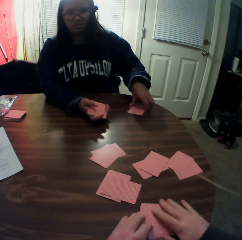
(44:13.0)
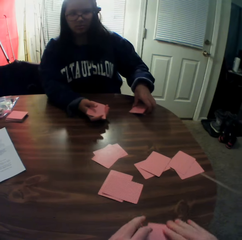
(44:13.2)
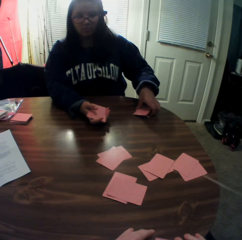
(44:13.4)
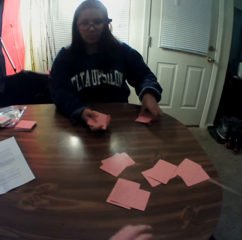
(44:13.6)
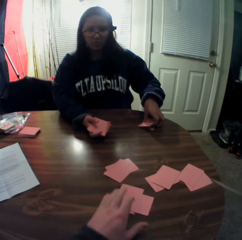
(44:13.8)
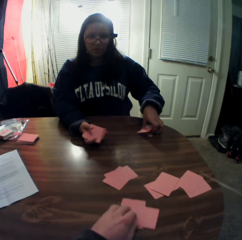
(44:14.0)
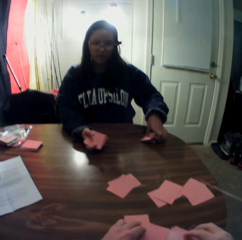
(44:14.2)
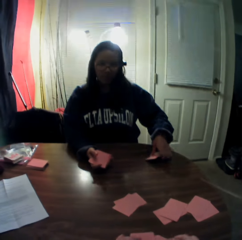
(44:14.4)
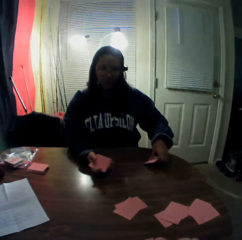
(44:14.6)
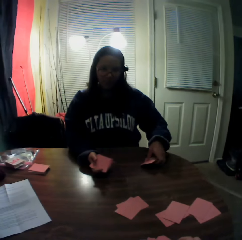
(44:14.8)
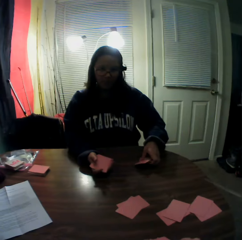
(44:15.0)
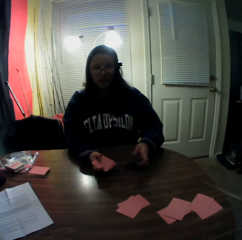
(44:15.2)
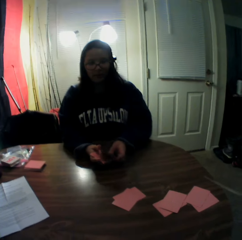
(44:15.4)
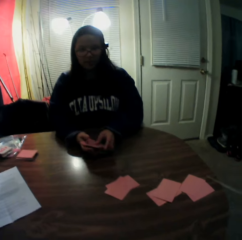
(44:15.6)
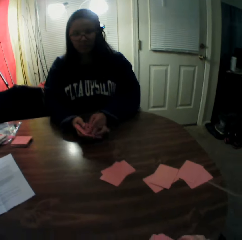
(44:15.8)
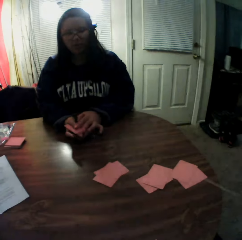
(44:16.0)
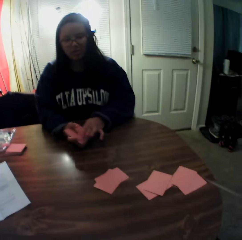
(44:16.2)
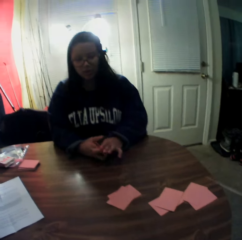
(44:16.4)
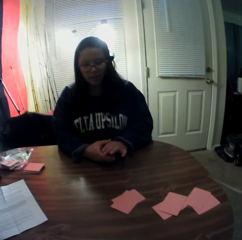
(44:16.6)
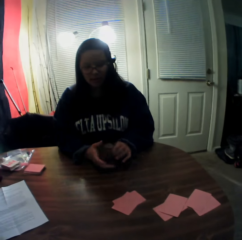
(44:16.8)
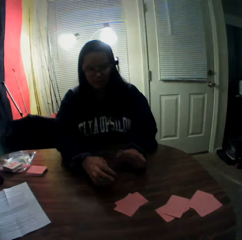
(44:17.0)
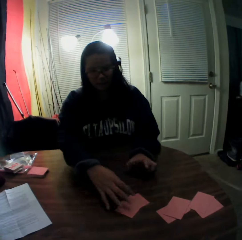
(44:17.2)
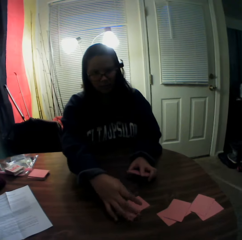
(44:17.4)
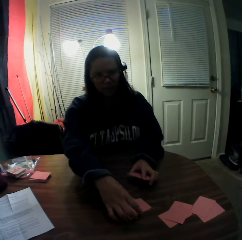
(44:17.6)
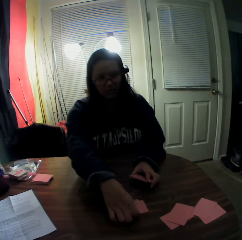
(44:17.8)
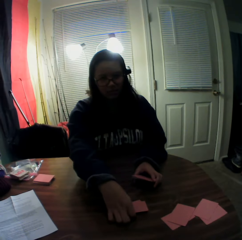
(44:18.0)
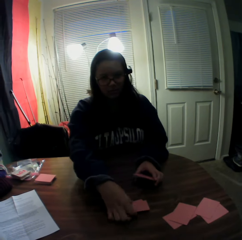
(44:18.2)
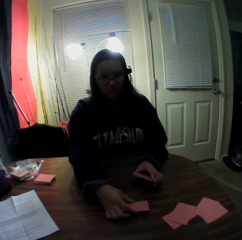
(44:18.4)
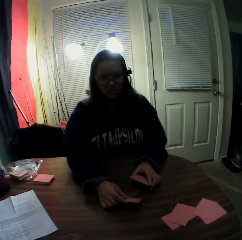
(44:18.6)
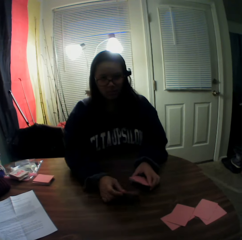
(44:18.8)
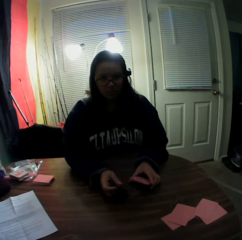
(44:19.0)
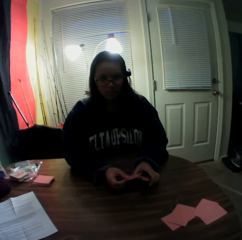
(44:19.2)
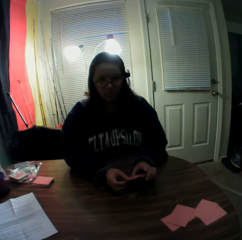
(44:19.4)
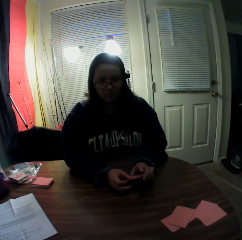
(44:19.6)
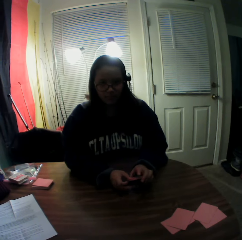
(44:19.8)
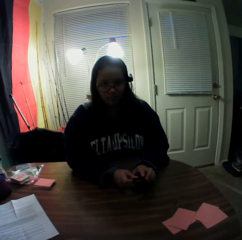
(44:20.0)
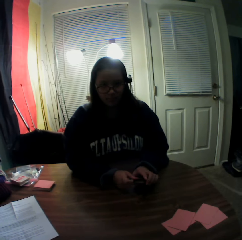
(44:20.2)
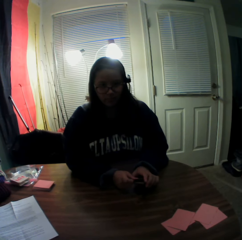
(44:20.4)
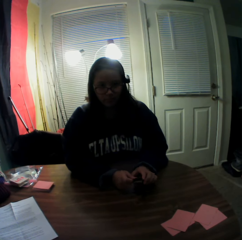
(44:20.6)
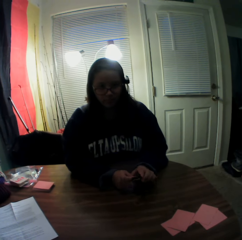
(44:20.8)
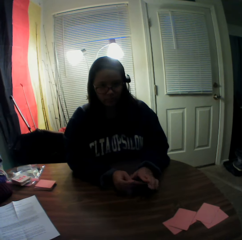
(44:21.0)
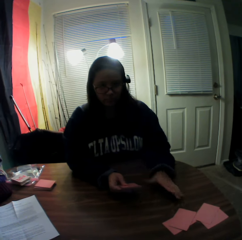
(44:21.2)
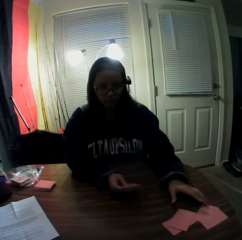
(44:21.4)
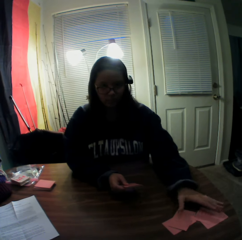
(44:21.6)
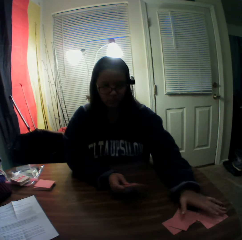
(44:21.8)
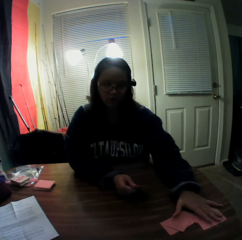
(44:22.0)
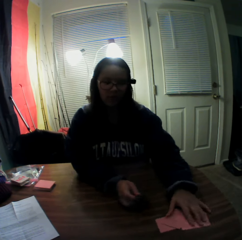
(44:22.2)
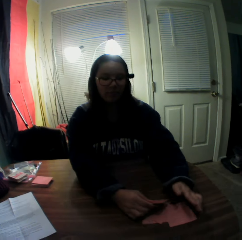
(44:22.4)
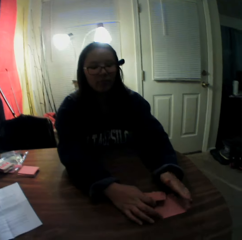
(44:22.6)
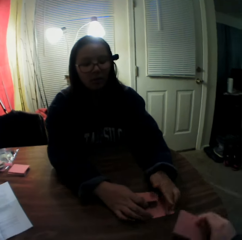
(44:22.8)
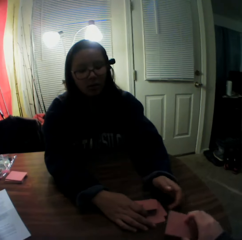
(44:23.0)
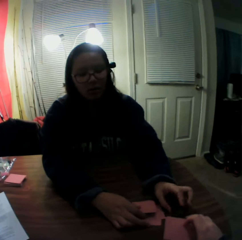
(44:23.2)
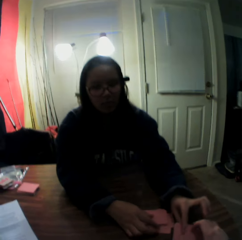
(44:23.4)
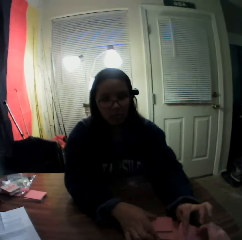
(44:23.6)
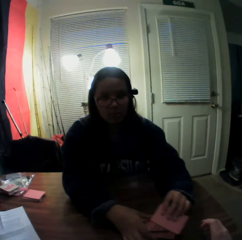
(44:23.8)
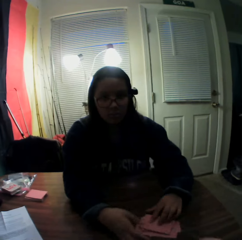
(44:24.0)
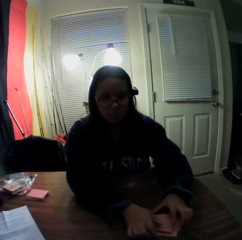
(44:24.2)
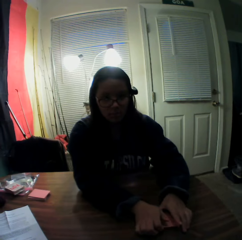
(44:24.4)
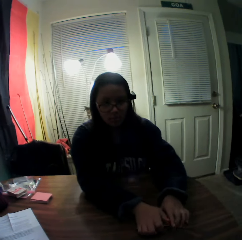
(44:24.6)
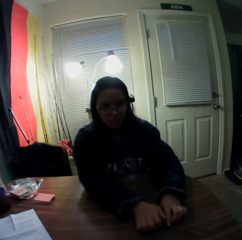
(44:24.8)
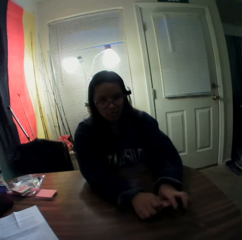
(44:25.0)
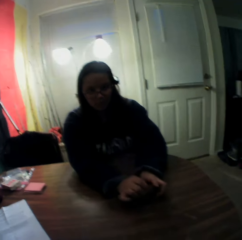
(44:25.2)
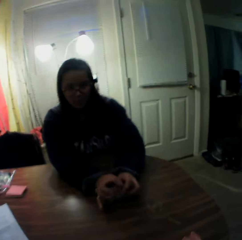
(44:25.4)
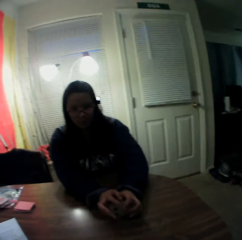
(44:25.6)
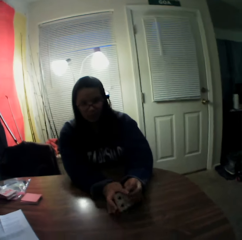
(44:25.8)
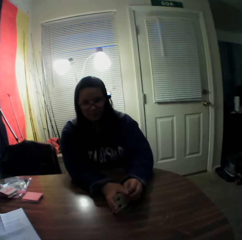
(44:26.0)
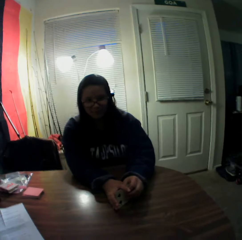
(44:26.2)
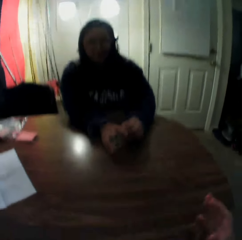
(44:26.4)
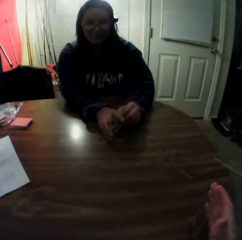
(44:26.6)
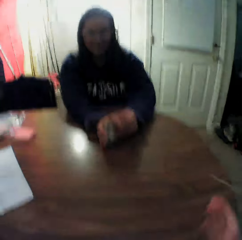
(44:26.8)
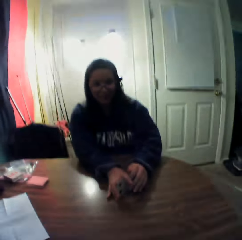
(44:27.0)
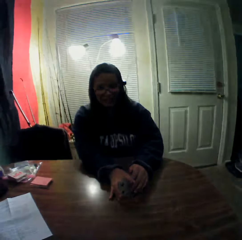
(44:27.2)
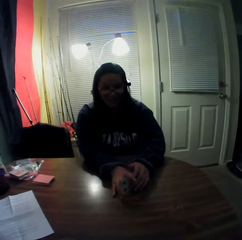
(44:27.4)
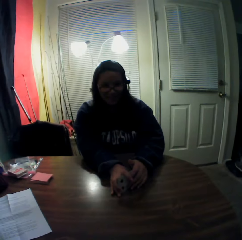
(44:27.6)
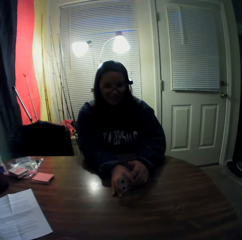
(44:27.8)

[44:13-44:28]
The camera wearer picks the playing cards from the table. They slide the playing cards on the table. The woman picks playing cards from the table. The woman holds the playing cards. The woman moves the playing cards on the table. The camera wearer puts the playing cards on the table. The woman picks the playing cards from the table.

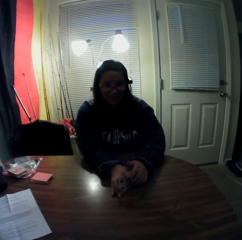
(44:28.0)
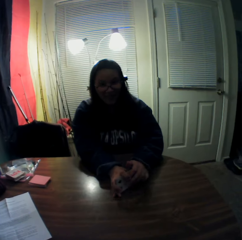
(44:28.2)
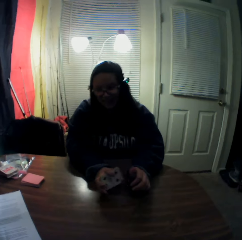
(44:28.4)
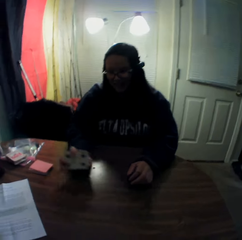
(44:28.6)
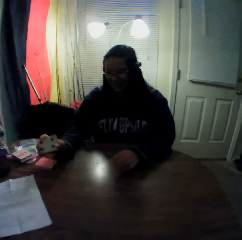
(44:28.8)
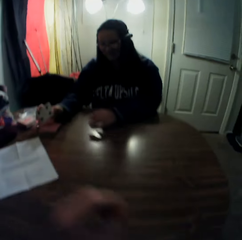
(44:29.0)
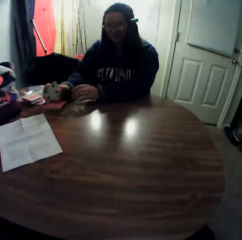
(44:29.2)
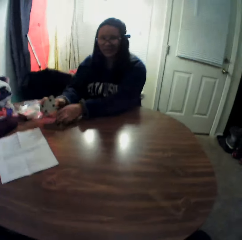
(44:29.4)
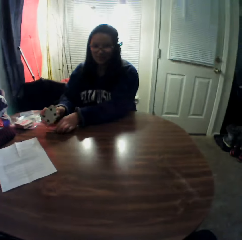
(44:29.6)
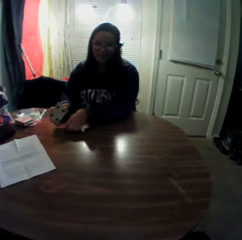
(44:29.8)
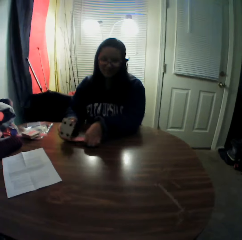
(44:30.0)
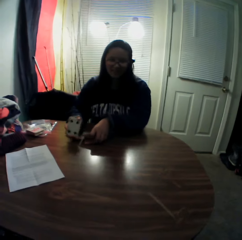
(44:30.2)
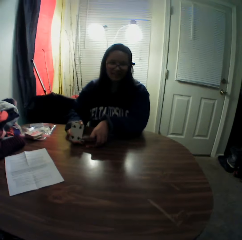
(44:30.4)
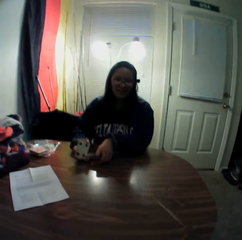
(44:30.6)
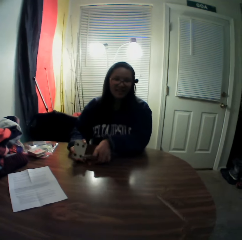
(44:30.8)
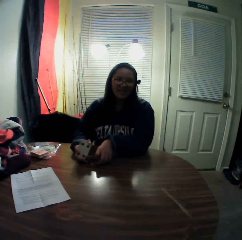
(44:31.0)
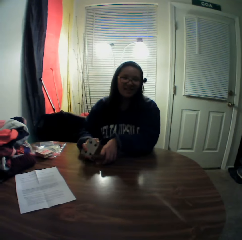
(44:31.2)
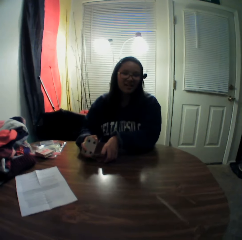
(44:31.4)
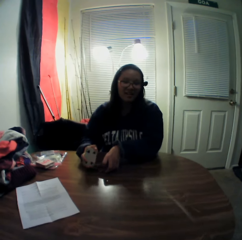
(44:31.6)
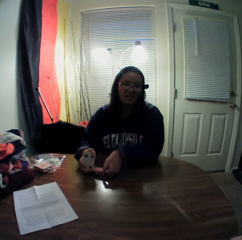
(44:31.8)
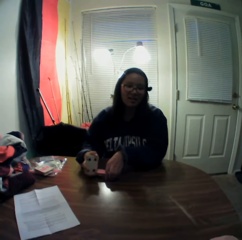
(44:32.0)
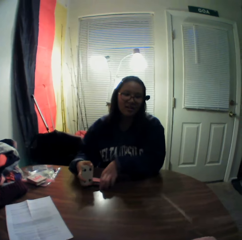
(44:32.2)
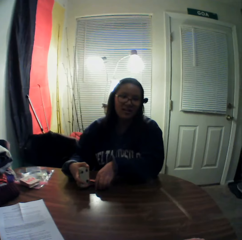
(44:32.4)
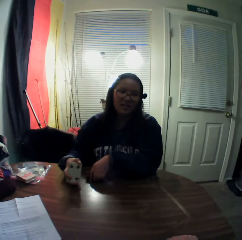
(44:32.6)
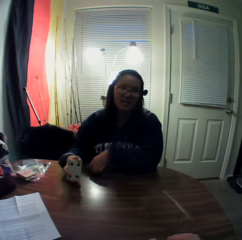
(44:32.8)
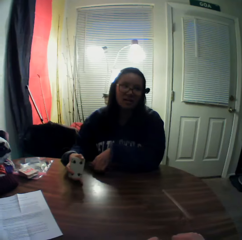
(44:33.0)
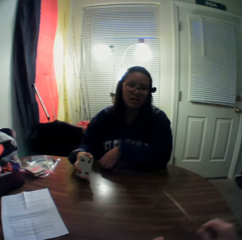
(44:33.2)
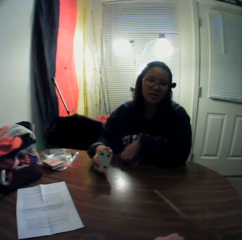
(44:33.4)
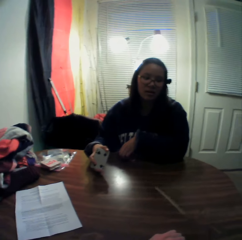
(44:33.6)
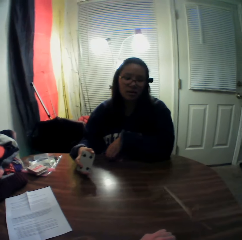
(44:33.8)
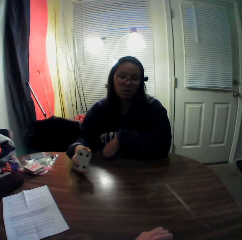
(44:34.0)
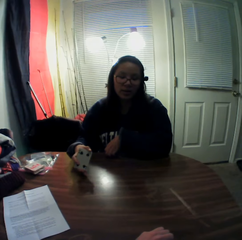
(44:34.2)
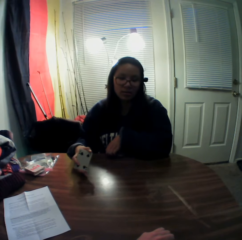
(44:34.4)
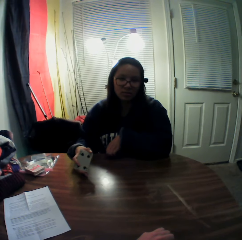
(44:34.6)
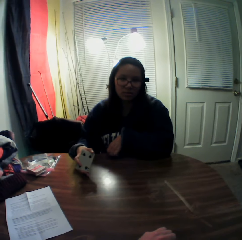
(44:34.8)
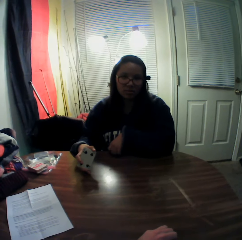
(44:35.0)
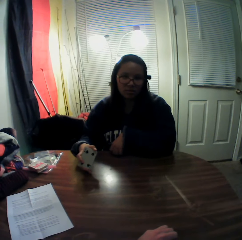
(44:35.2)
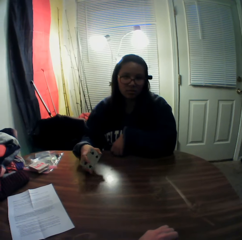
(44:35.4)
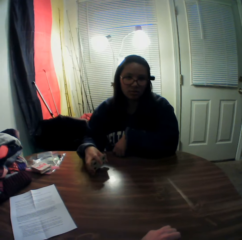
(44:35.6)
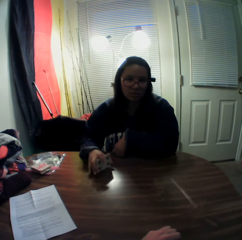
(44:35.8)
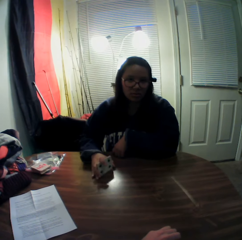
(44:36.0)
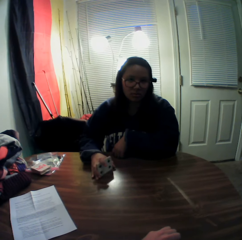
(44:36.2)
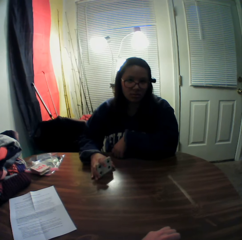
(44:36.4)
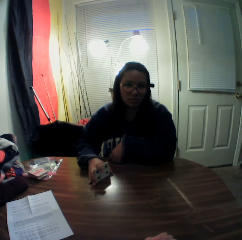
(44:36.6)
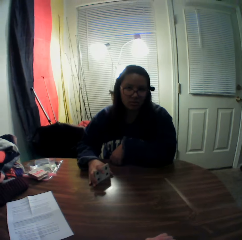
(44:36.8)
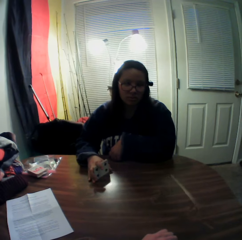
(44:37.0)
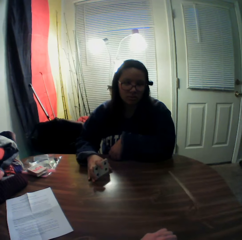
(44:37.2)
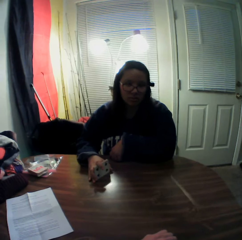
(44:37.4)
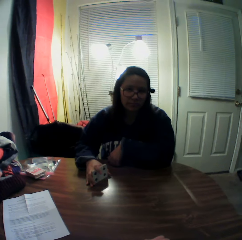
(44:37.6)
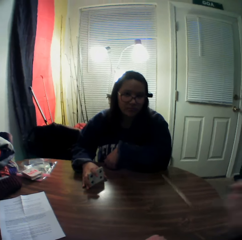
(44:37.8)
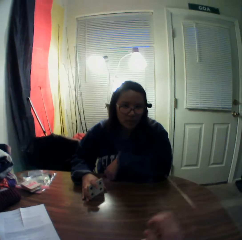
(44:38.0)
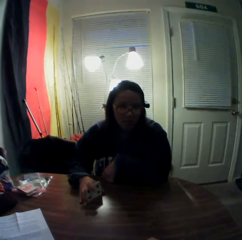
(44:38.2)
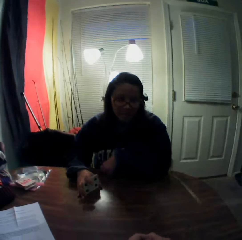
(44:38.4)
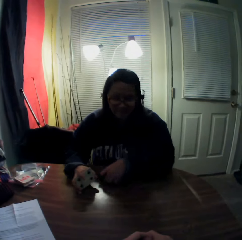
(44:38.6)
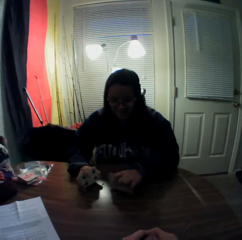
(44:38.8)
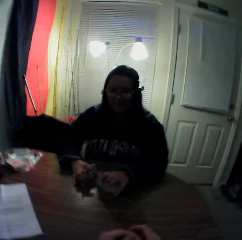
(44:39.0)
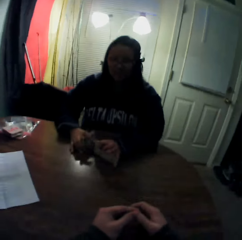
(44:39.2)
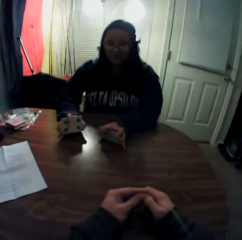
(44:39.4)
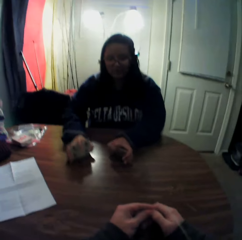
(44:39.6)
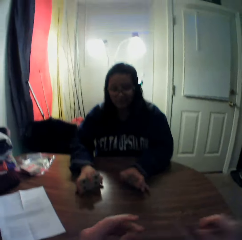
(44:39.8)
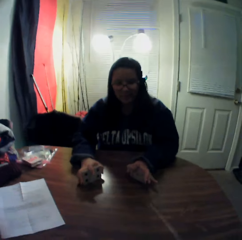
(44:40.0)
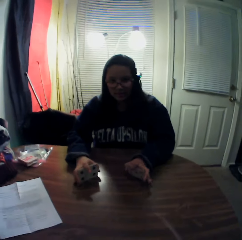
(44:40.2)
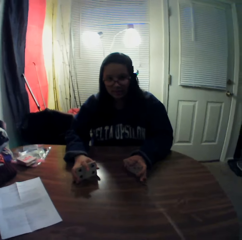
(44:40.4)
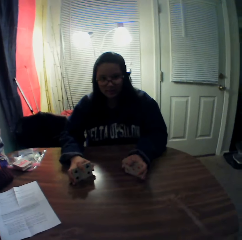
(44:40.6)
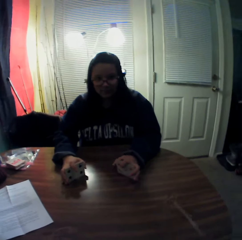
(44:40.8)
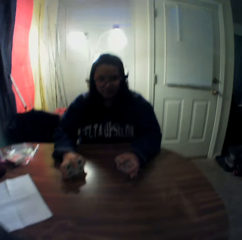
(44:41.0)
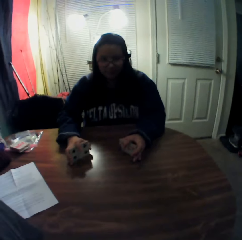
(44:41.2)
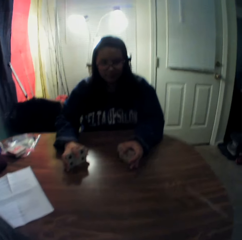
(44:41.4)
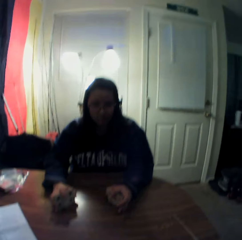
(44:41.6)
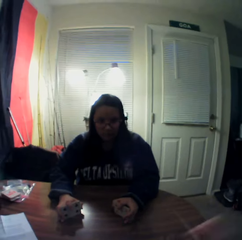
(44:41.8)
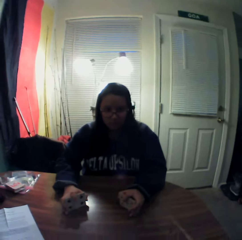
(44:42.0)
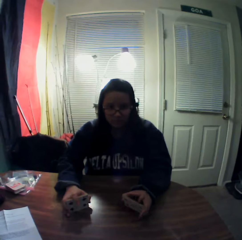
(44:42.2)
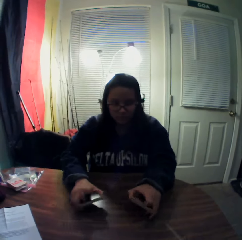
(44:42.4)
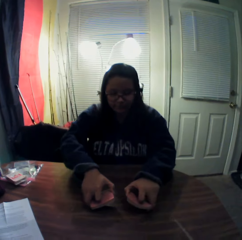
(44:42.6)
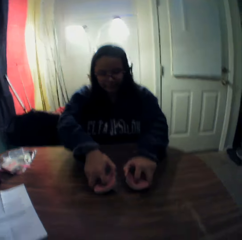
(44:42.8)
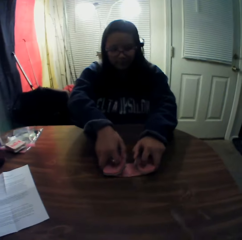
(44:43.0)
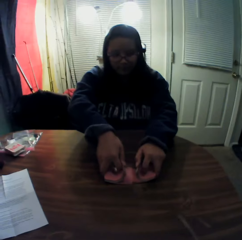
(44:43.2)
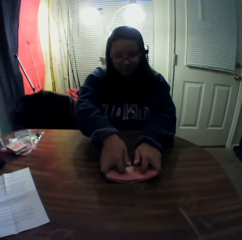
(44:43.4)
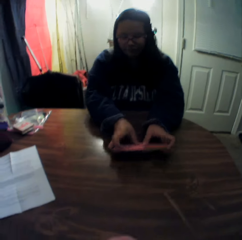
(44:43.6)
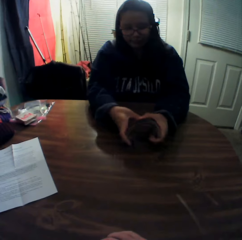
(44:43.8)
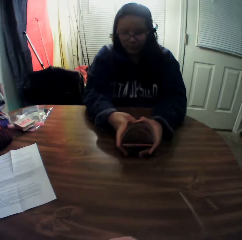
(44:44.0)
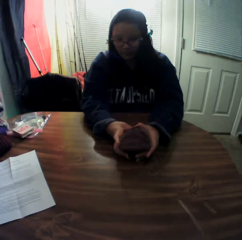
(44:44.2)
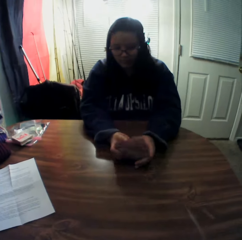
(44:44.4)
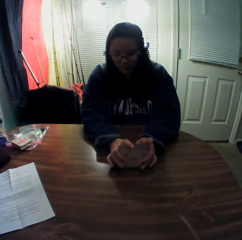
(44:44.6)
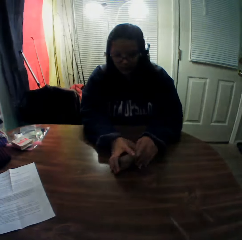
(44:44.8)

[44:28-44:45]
A woman moves the playing cards on the table. The camera wearer adjusts the camera on his face. The woman shuffles the cards on the table.
